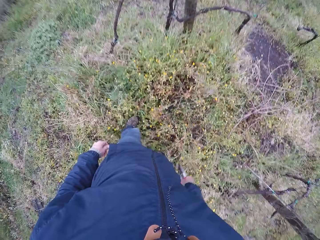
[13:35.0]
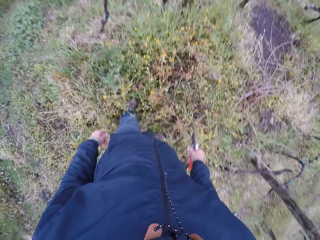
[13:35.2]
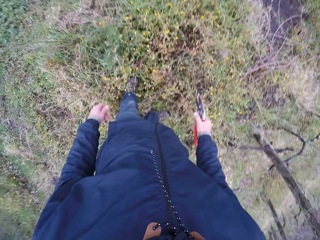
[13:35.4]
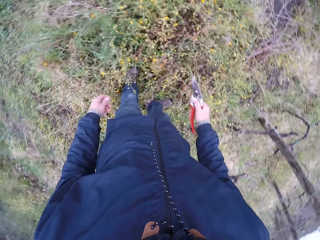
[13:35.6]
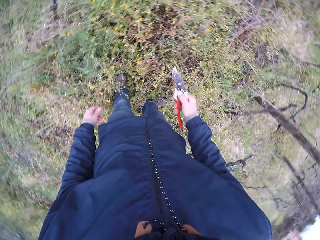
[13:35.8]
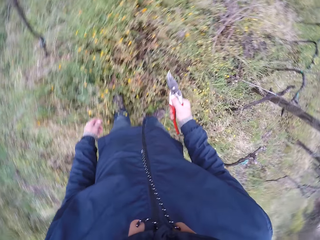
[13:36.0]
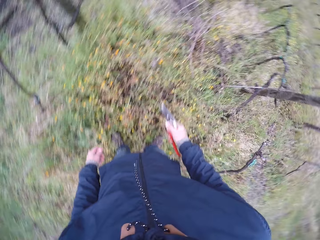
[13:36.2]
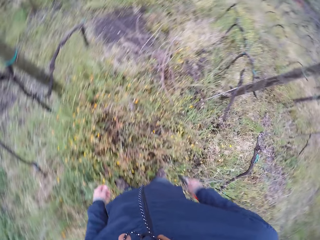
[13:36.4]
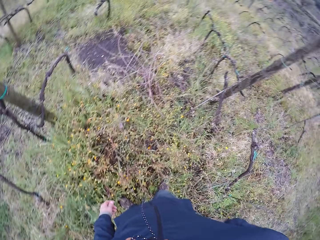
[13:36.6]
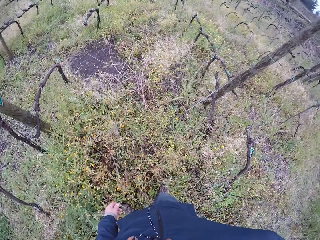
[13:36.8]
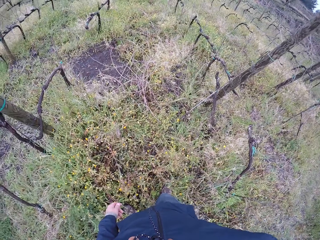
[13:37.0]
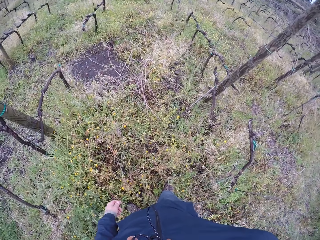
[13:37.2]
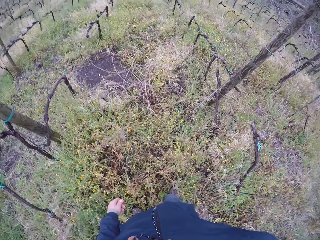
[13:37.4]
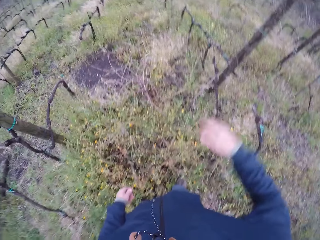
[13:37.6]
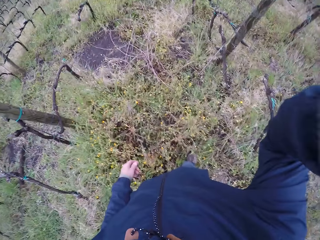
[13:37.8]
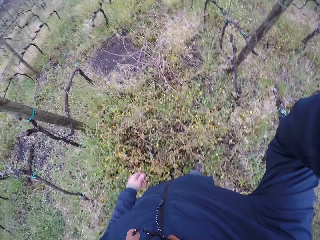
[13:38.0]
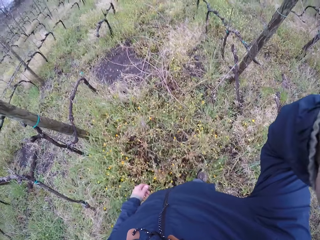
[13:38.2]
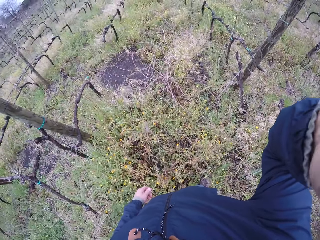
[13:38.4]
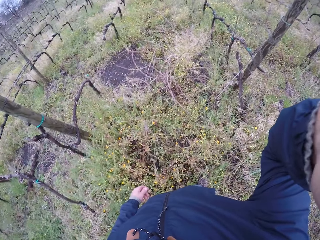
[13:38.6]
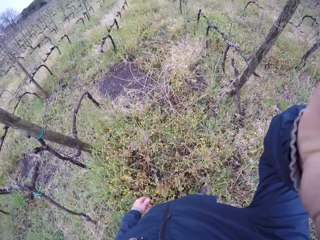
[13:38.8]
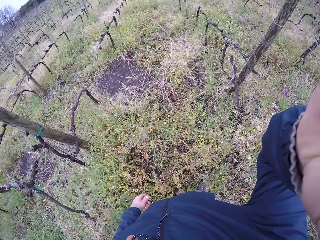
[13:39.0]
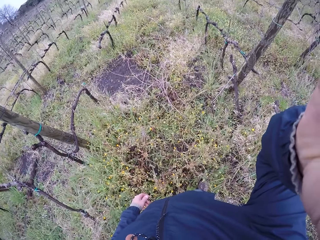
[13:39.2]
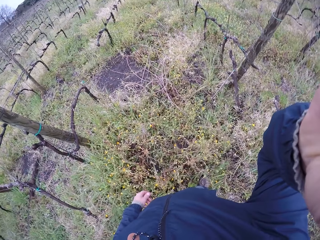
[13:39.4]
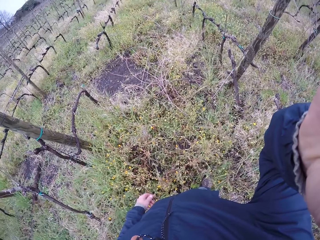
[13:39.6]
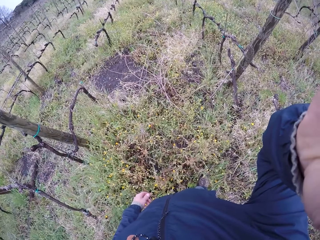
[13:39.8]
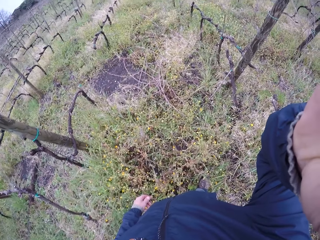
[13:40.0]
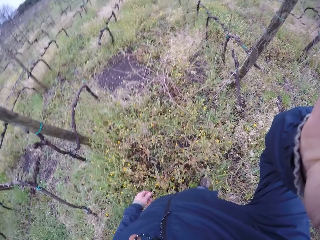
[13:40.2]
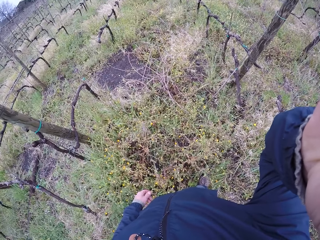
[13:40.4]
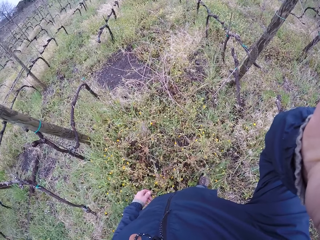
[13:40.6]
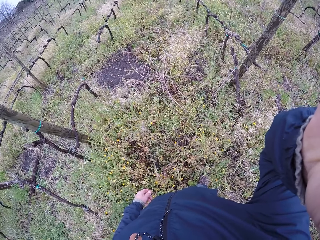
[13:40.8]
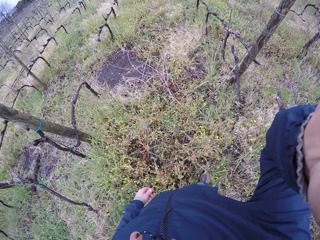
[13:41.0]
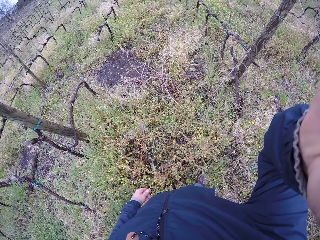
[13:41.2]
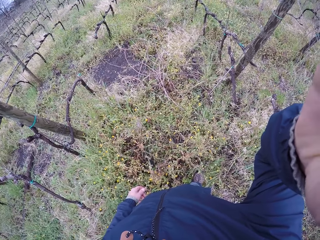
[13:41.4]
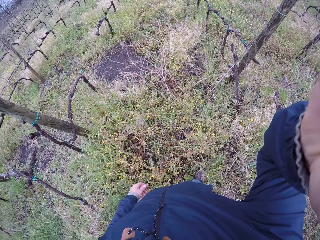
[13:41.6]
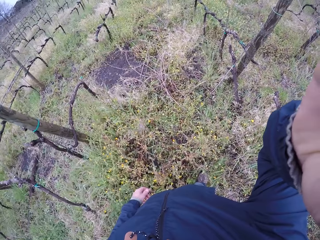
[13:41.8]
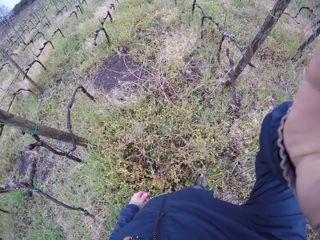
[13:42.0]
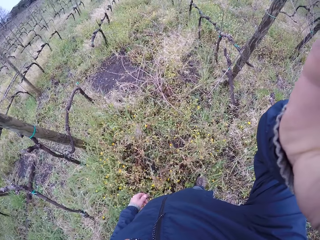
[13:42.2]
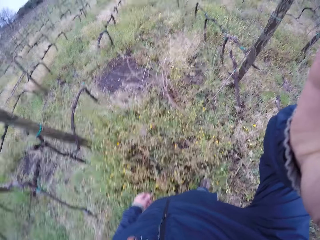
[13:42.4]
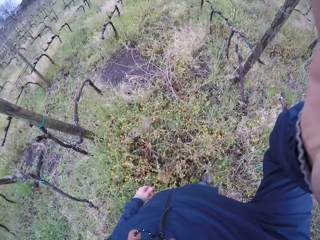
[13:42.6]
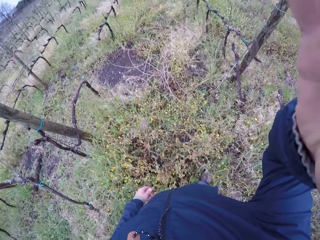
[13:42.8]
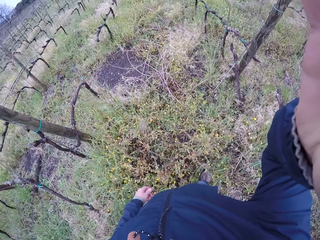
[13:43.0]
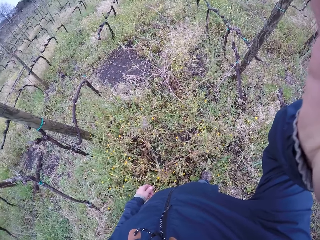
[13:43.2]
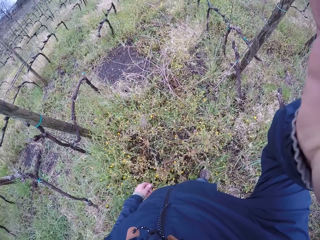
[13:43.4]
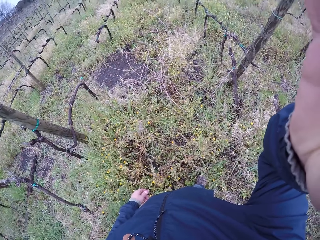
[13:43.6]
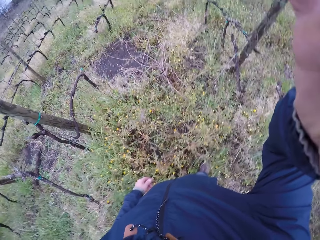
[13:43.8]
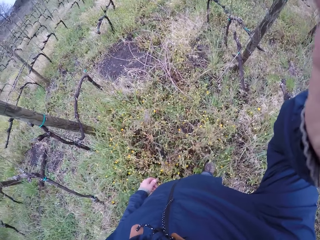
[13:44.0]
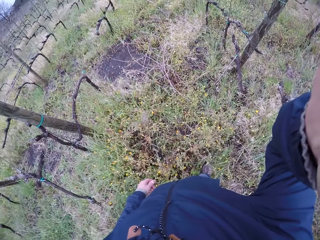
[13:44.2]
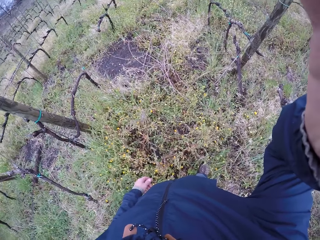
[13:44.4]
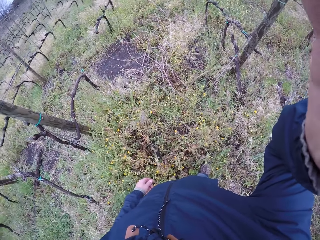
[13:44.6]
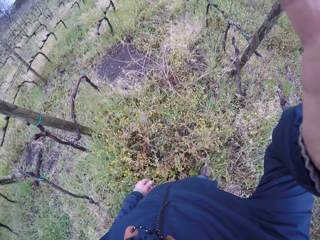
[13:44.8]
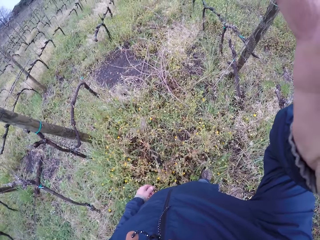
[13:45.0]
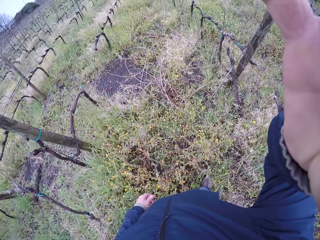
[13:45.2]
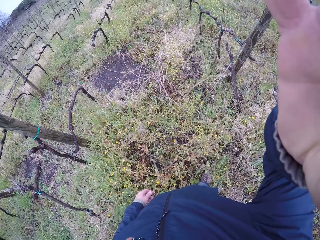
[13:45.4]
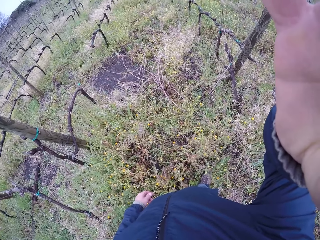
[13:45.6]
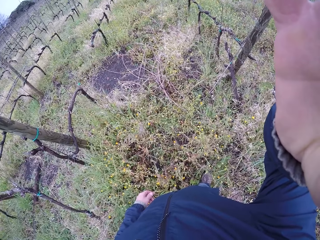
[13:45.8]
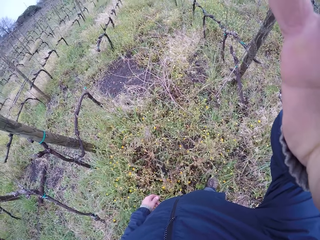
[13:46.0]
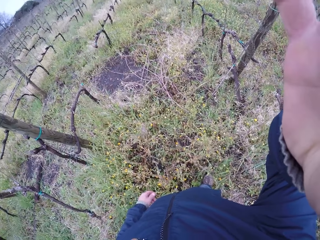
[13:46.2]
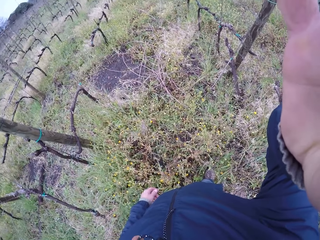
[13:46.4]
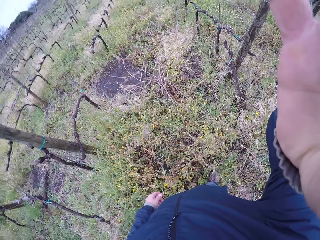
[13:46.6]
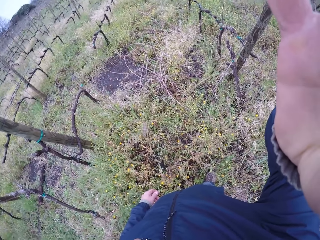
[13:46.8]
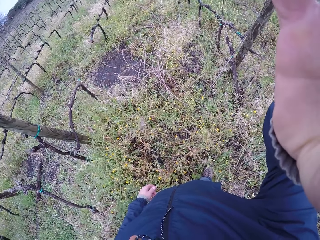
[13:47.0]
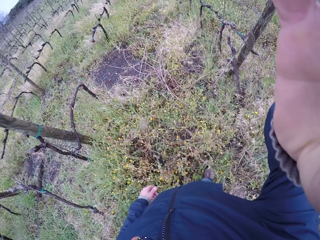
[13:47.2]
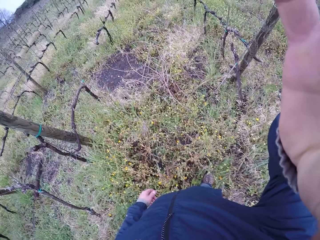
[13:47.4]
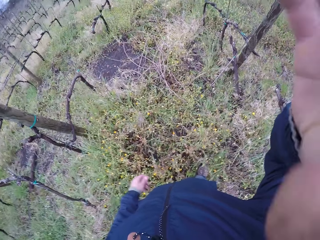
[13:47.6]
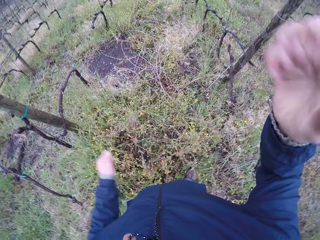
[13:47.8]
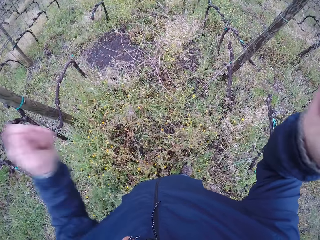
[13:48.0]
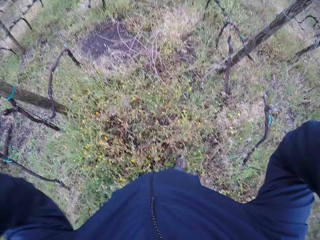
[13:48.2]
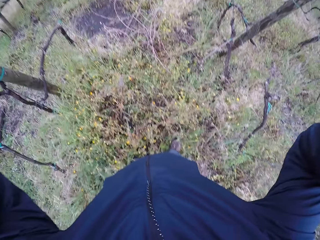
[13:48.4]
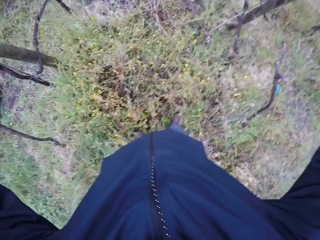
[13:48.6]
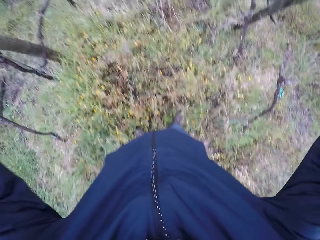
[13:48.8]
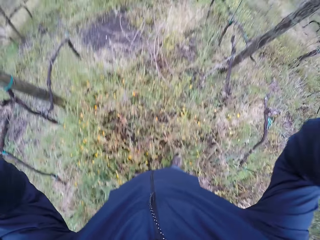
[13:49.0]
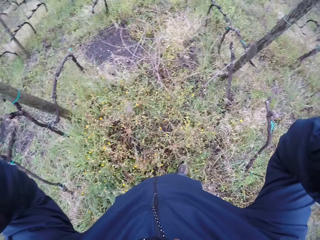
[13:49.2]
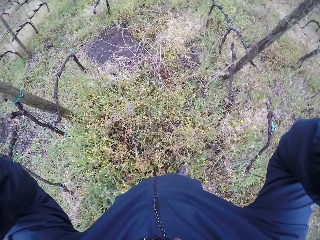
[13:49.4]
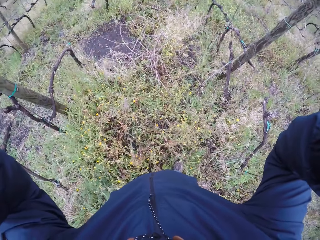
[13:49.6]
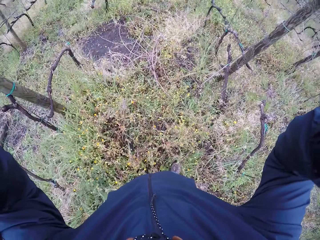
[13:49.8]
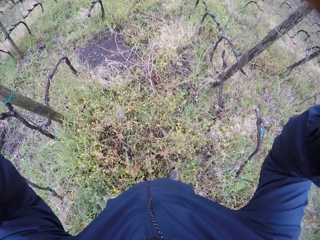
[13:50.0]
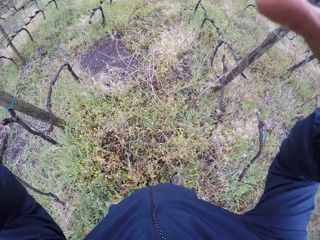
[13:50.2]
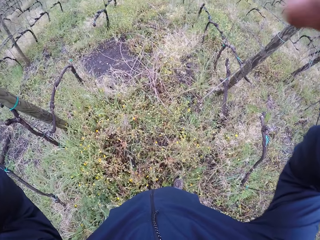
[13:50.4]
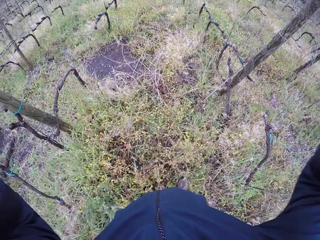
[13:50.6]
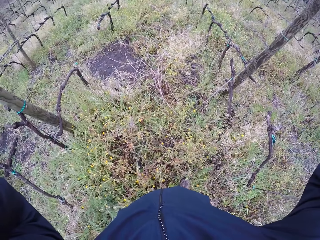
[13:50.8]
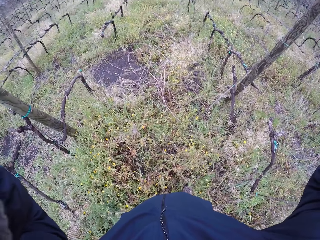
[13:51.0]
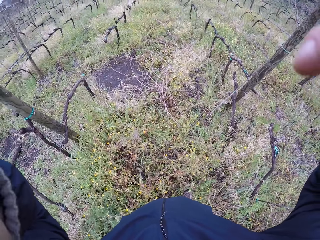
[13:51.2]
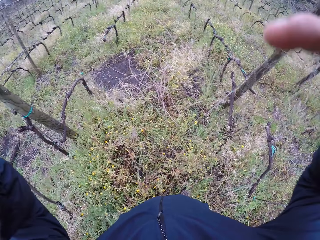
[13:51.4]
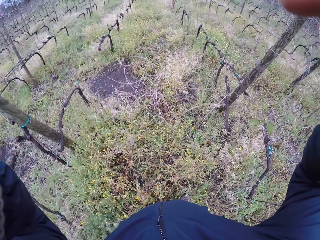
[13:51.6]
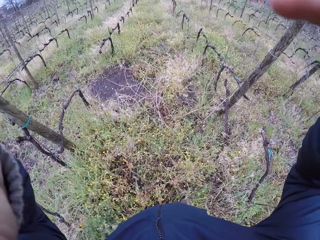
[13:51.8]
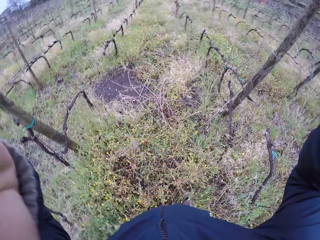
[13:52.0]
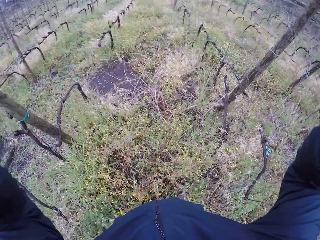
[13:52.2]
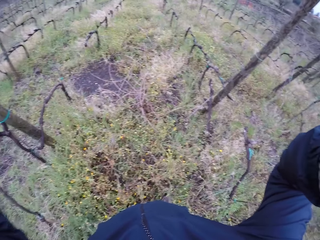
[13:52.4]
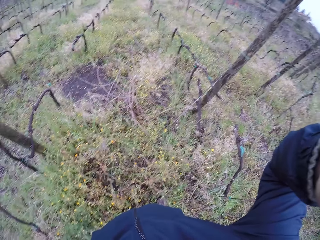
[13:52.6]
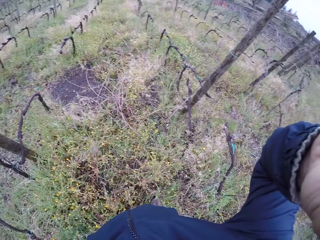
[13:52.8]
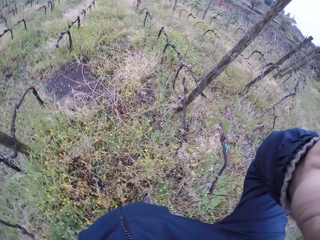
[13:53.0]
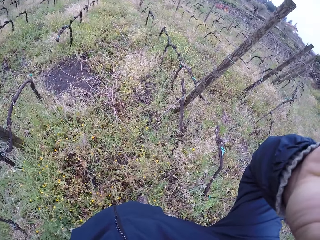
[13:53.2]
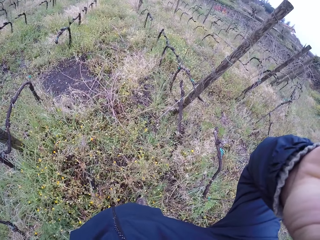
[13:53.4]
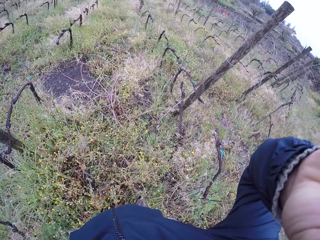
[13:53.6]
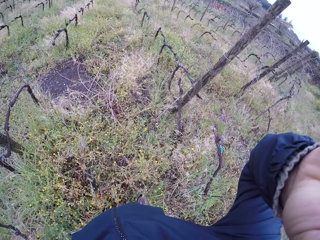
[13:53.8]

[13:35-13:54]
The camera wearer looks around. He adjusts his glasses or the camera with his right hand. He adjusts the glasses or camera with both hands.
